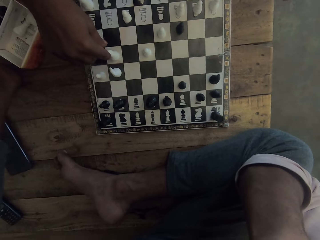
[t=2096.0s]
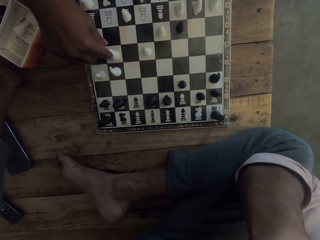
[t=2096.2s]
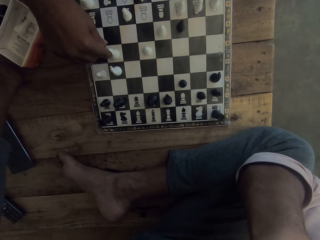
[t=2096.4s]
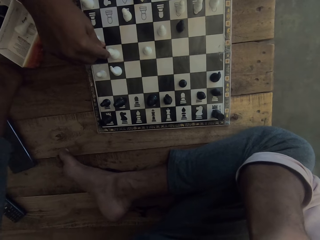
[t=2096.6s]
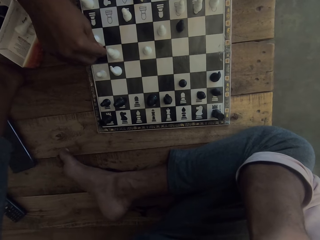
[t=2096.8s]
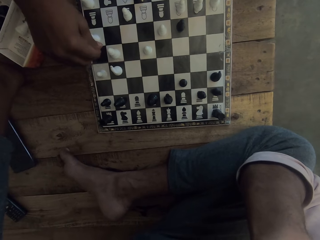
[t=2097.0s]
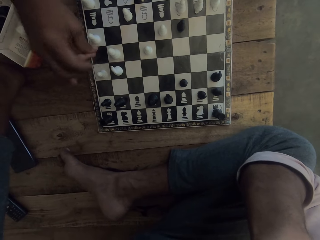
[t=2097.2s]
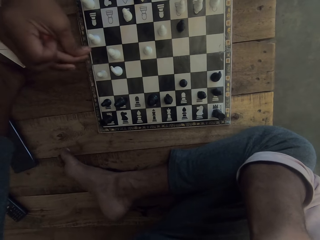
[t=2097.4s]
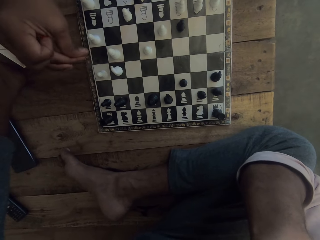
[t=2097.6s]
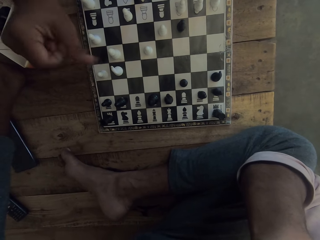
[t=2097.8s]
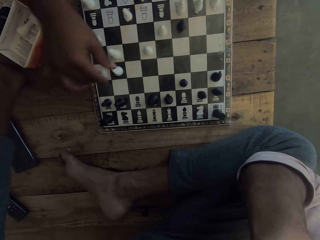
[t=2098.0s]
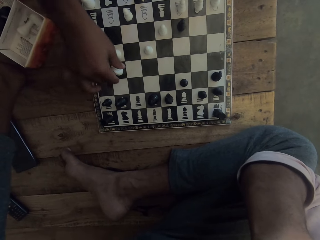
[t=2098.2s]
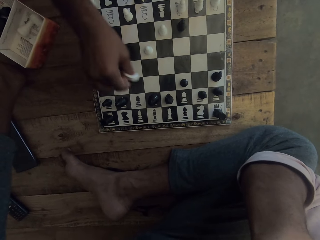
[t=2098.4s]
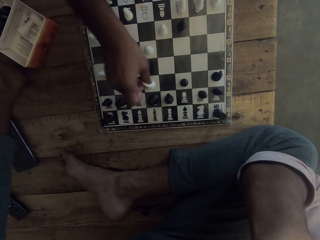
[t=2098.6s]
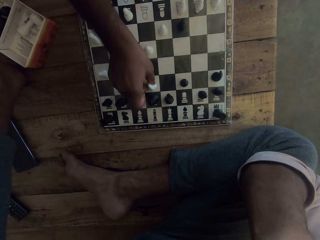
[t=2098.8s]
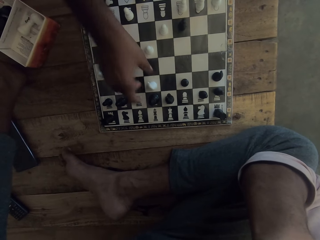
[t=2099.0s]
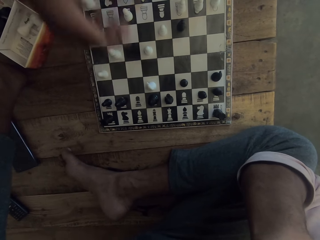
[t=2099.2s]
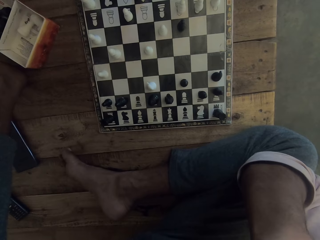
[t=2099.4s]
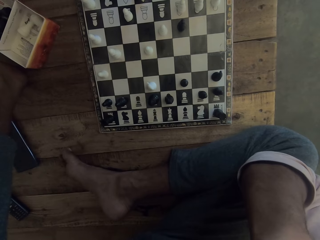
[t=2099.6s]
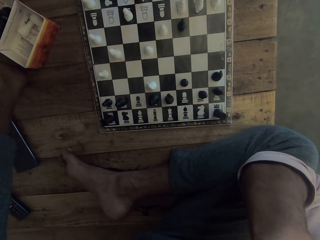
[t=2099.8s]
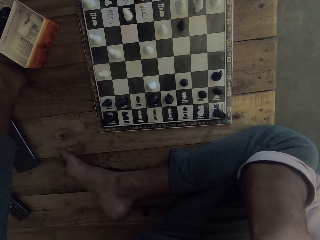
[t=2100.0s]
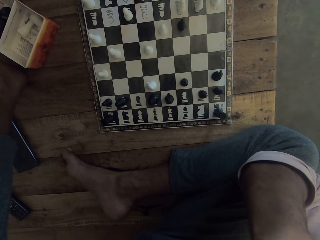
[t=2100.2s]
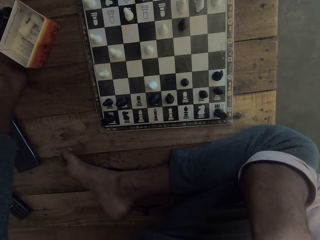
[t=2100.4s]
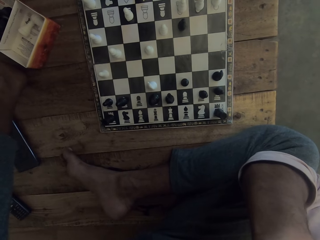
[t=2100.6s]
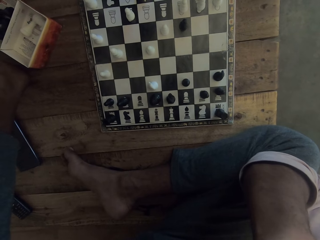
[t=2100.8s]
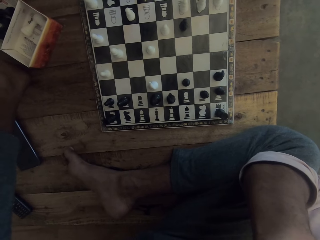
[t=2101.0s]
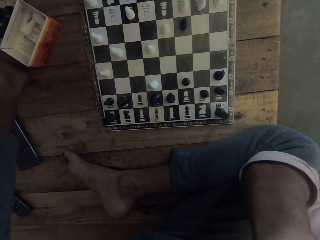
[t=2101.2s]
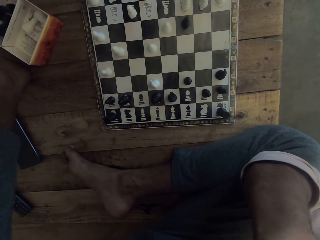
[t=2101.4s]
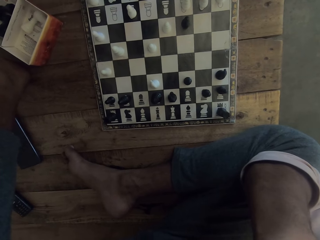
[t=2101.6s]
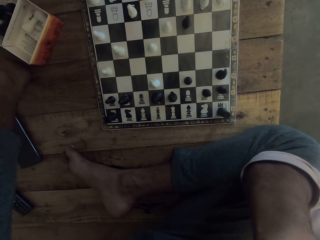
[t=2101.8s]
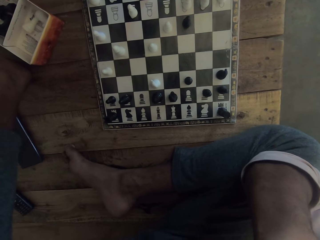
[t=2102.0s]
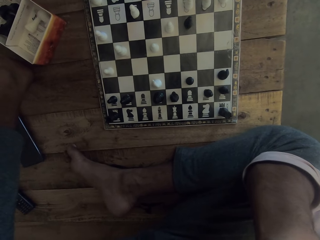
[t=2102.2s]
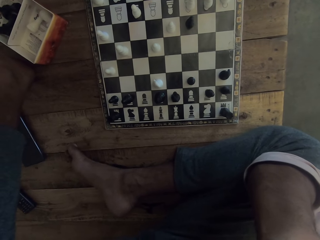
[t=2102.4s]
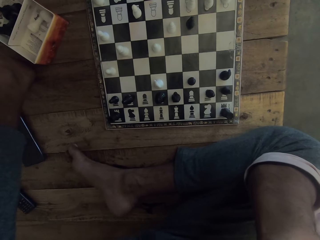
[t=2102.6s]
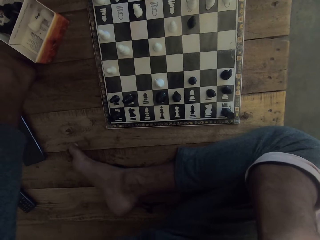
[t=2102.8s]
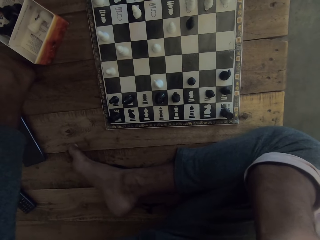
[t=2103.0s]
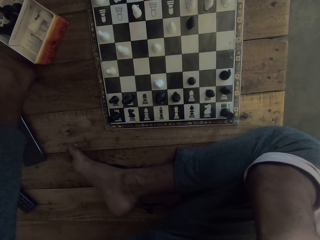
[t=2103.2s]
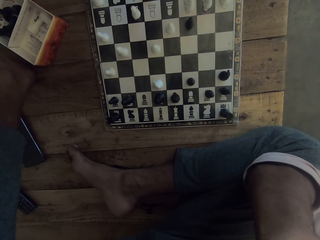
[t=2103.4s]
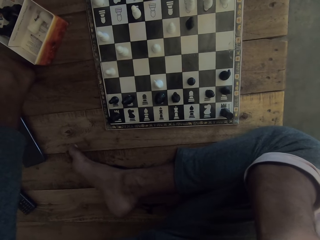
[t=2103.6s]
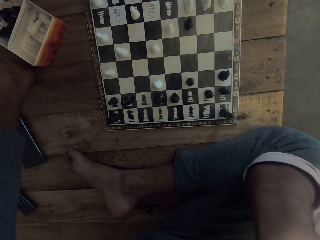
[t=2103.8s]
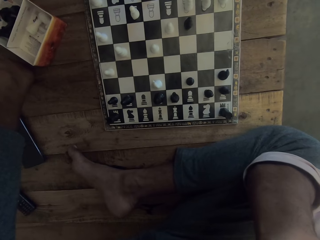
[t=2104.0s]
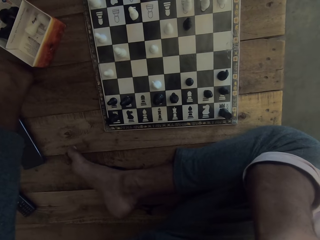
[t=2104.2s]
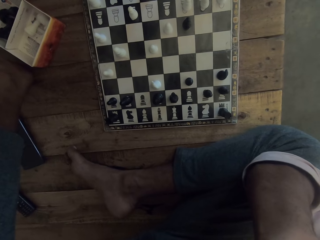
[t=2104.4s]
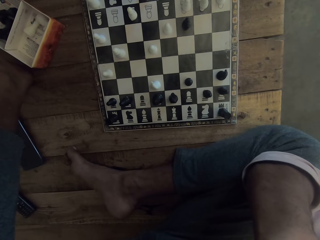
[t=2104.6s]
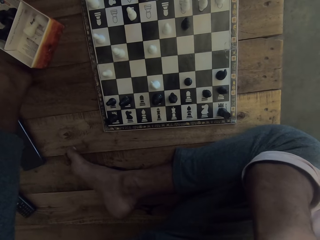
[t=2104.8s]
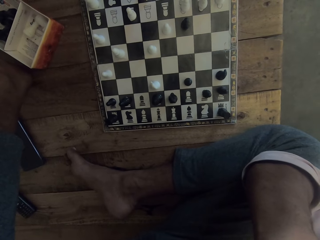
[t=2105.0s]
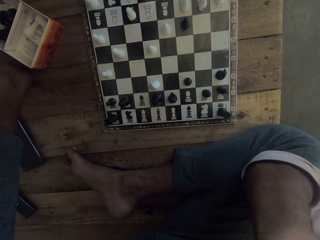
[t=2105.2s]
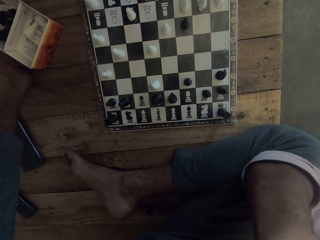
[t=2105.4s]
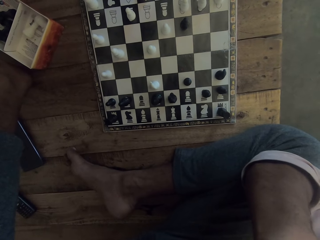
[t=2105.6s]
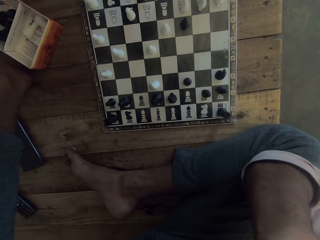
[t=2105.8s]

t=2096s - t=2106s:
A man moves the piece on the chess board. The camera wearer plays chess. They look at the chess board.

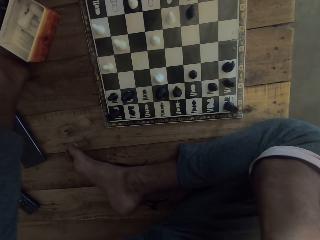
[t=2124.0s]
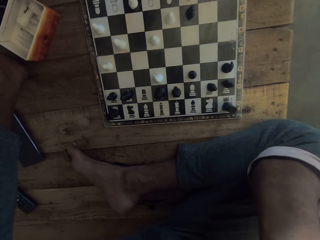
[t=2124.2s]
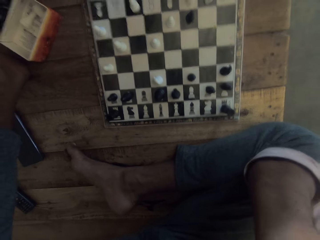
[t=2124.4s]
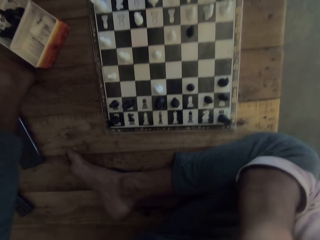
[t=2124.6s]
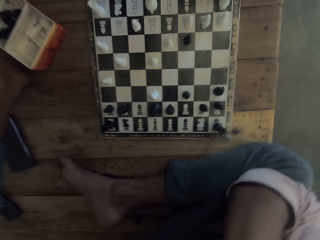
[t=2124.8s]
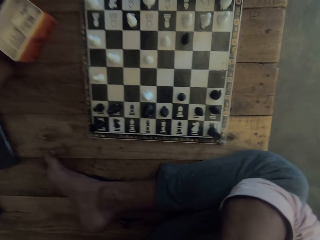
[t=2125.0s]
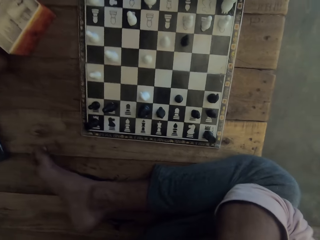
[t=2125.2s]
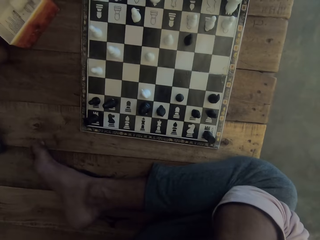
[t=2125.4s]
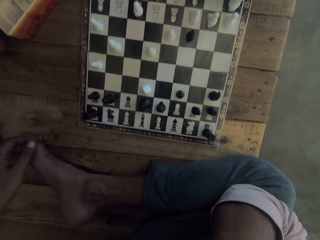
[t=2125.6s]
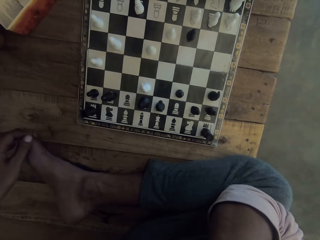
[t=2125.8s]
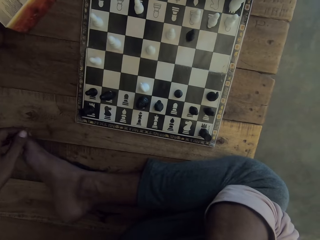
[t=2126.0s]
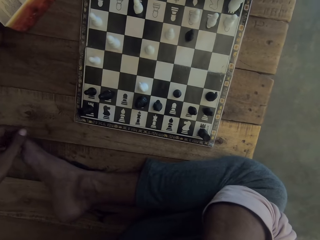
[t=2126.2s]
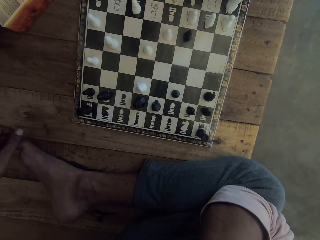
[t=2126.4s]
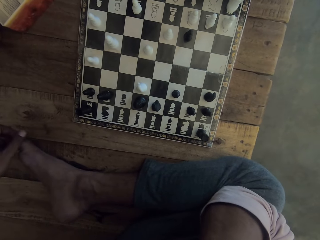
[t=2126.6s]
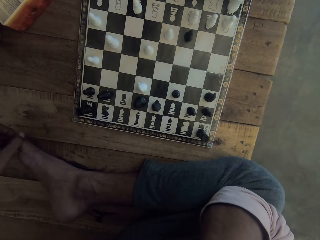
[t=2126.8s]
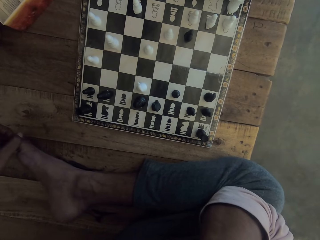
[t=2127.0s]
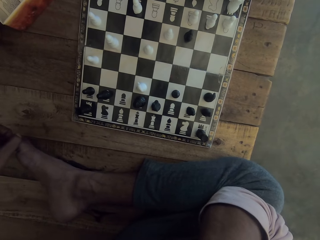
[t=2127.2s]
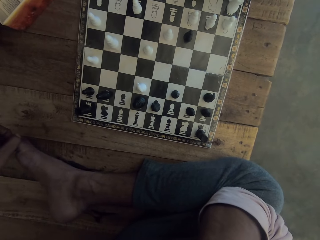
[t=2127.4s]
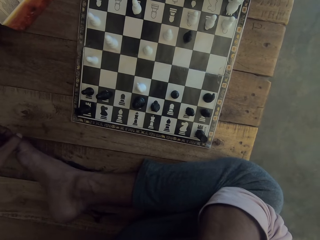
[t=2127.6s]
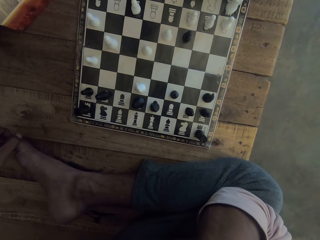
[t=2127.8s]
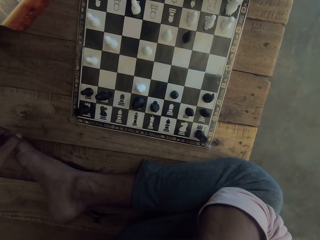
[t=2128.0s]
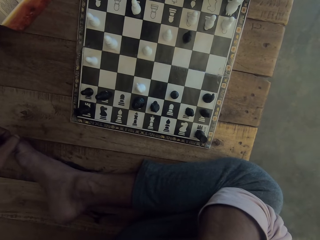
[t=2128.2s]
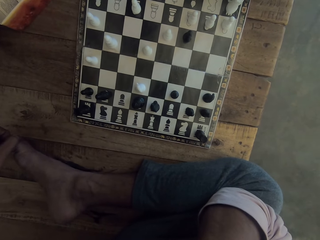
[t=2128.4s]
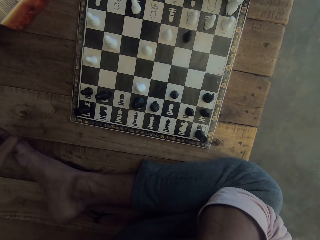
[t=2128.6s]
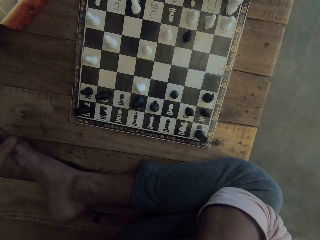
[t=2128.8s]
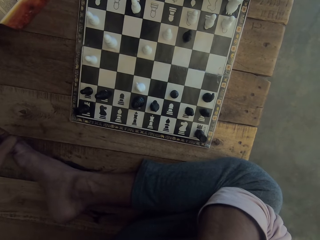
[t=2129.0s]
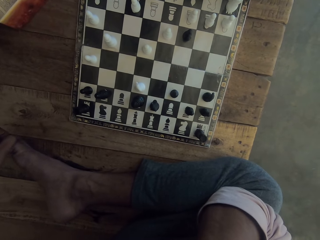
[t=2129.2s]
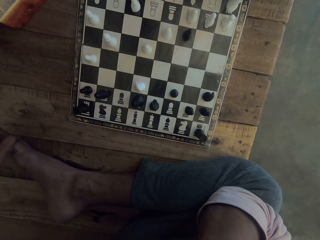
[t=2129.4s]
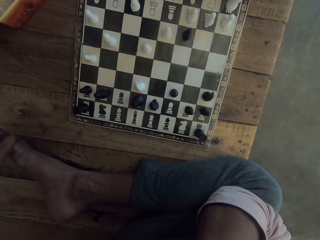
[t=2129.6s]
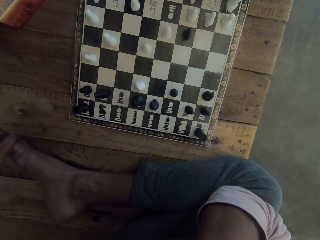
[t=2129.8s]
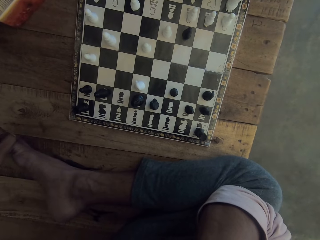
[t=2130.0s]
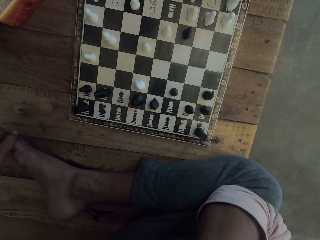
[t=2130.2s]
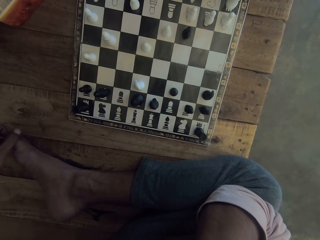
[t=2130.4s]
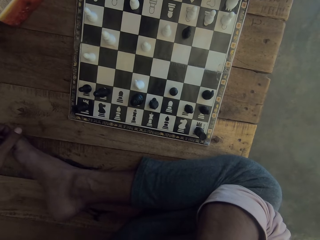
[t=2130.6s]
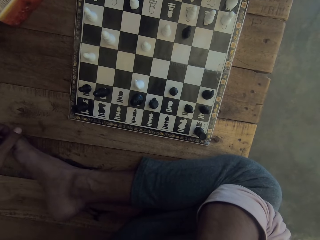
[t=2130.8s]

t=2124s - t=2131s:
The camera wearer touches the right foot with the left hand.

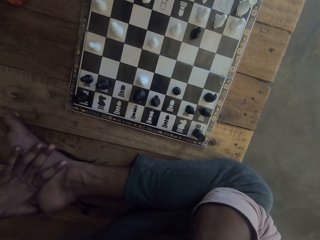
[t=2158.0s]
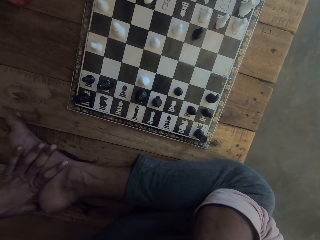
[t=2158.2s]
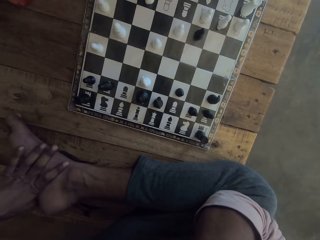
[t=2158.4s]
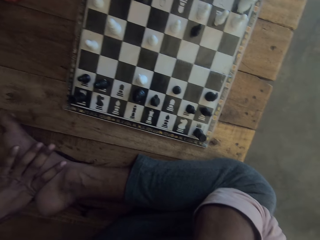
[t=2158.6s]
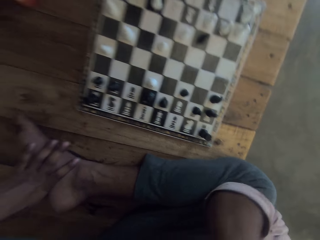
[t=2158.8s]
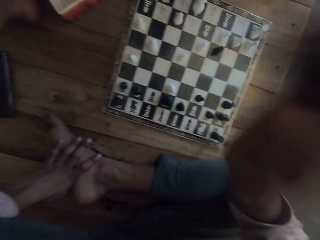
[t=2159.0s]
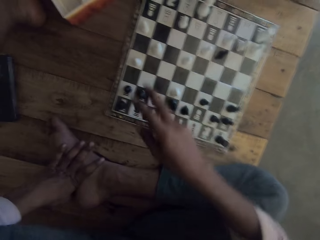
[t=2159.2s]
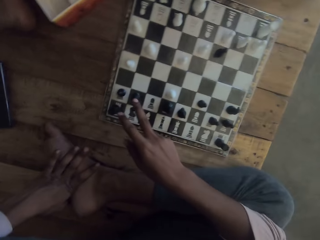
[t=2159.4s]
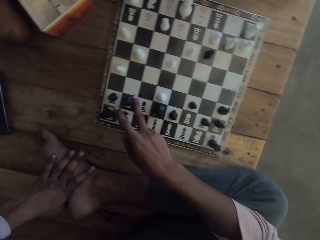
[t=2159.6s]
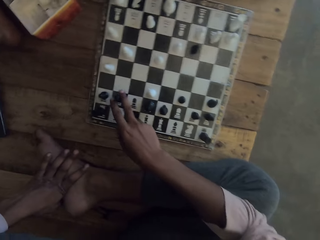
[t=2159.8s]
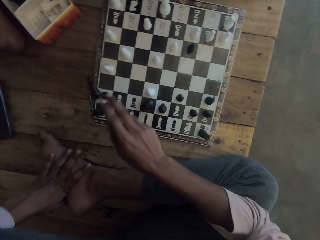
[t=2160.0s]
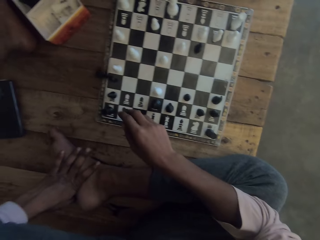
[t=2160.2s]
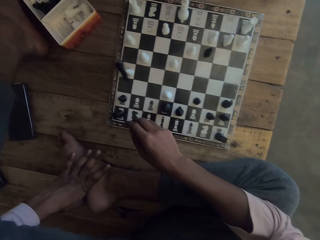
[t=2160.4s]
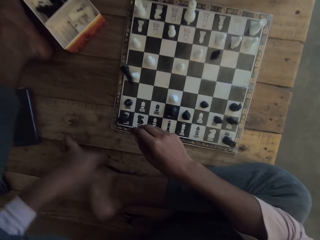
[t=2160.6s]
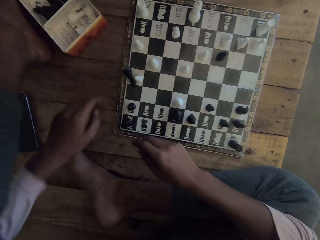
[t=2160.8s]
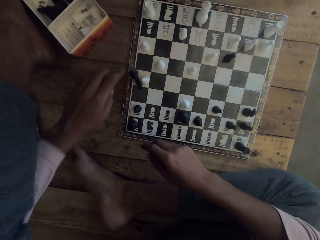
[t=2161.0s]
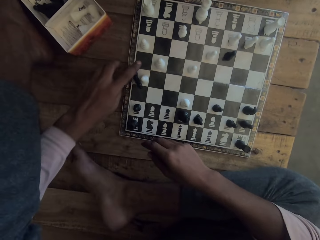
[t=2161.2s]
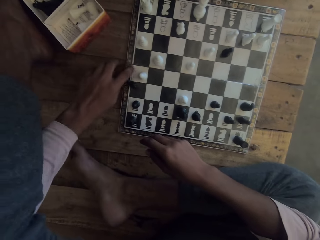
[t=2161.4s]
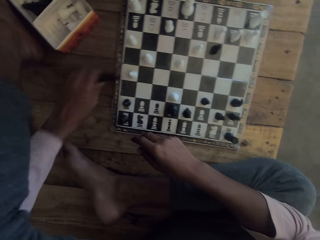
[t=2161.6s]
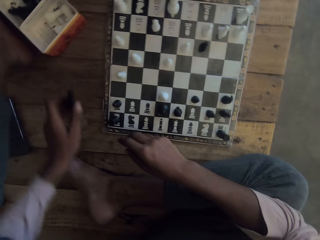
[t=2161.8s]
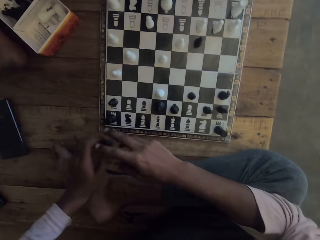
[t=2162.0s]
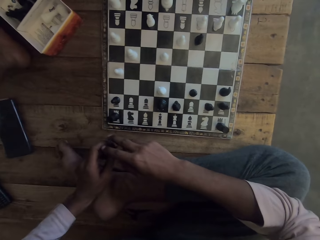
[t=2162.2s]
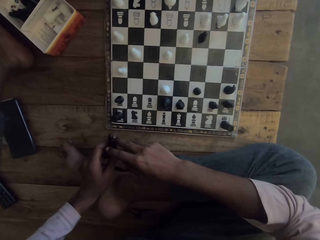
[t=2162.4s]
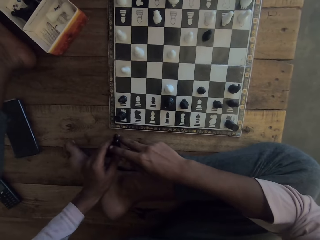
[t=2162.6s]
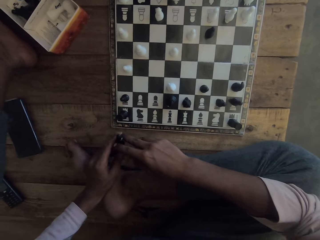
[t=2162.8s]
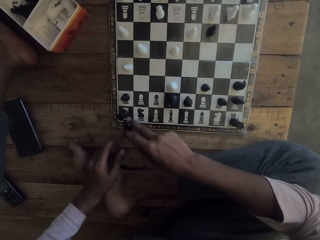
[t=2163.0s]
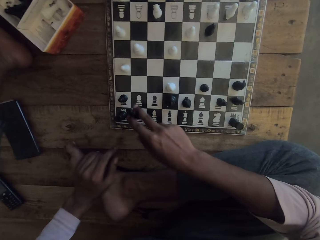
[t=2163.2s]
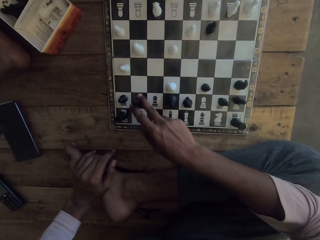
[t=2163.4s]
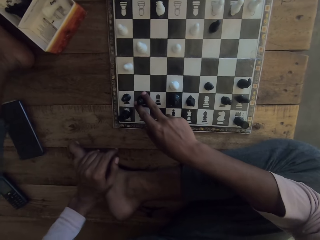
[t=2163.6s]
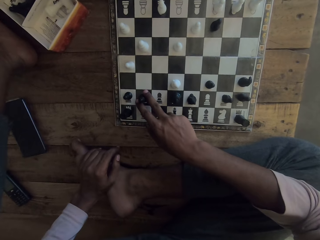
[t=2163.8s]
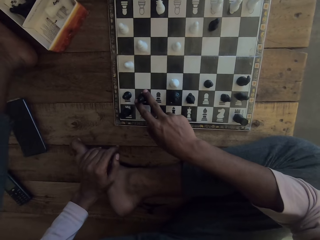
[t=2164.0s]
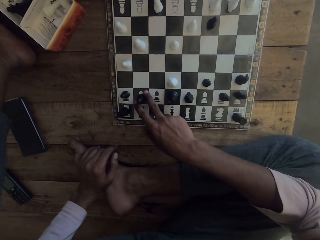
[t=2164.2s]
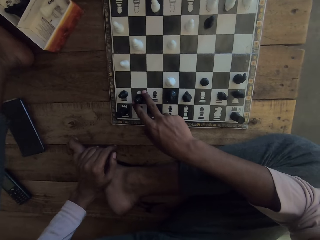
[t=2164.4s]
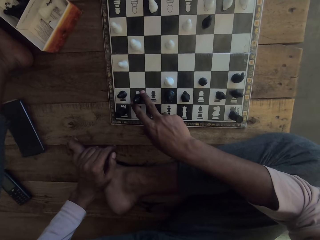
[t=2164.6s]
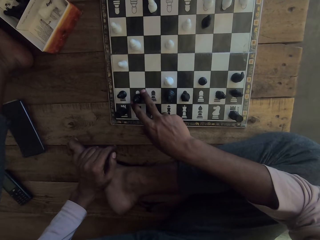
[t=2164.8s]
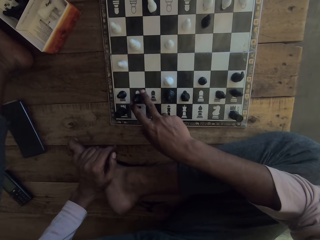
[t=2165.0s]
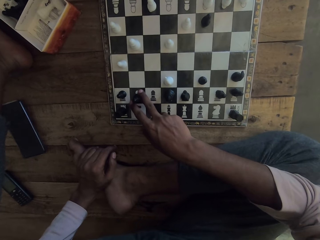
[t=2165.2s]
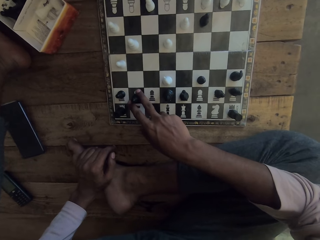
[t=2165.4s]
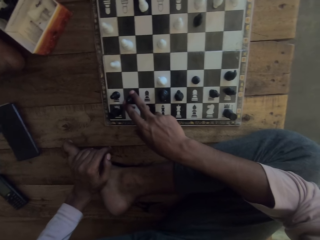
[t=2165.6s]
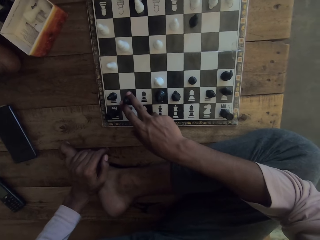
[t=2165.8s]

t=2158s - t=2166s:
The camera wearer moves the piece on the chess board. A man drops the chess. The camera wearer picks up the chess board piece. The man picks the chess from the chess board. The camera wearer transfers the piece to the right hand. The man holds the chess on the chess board. The camera wearer puts the piece on the chess board.
